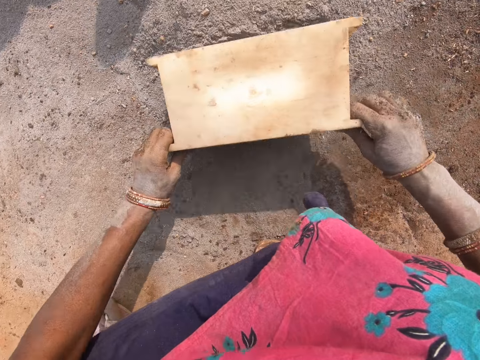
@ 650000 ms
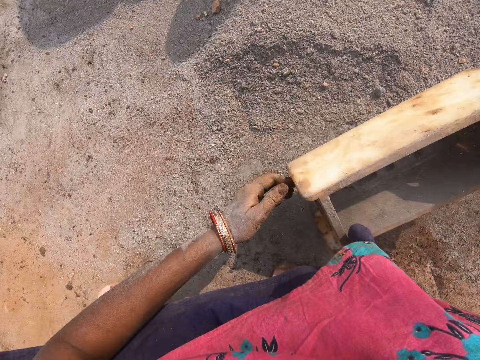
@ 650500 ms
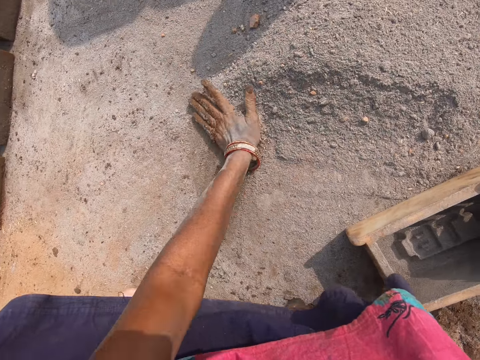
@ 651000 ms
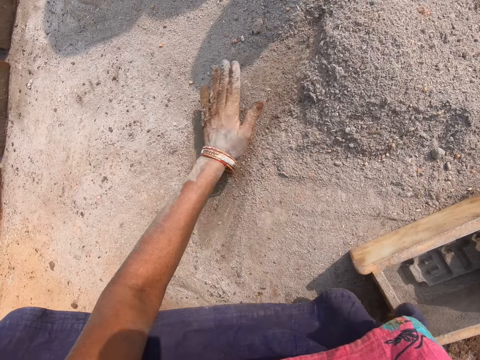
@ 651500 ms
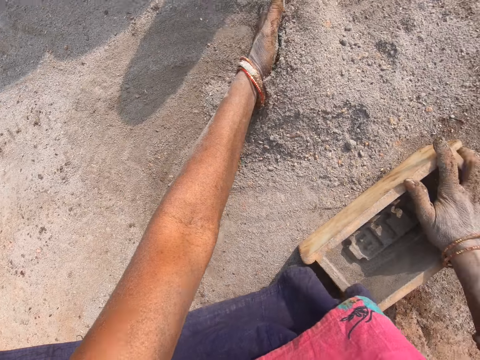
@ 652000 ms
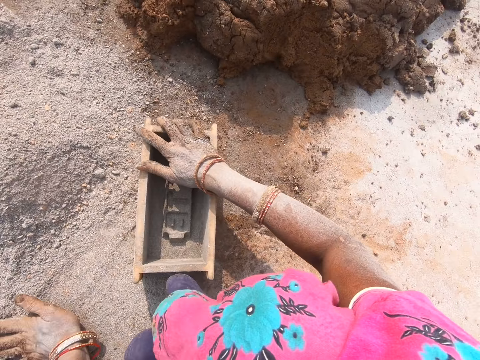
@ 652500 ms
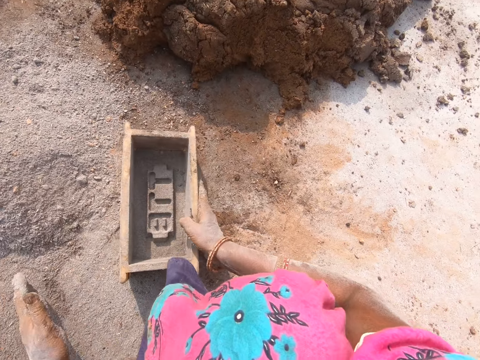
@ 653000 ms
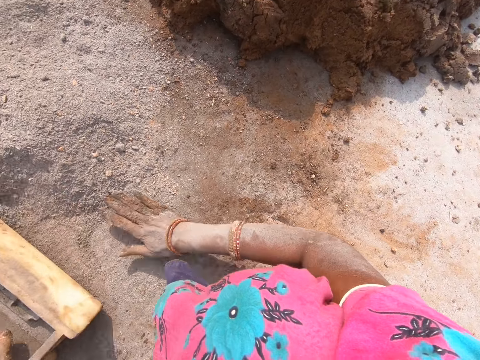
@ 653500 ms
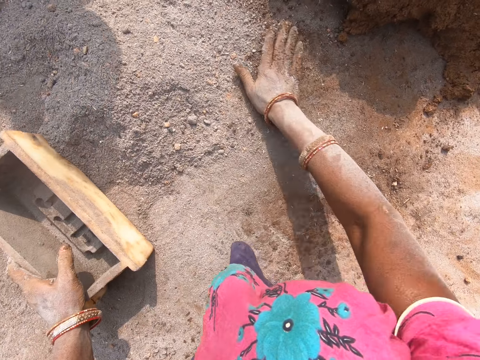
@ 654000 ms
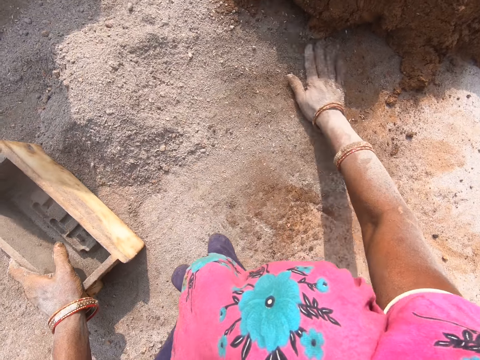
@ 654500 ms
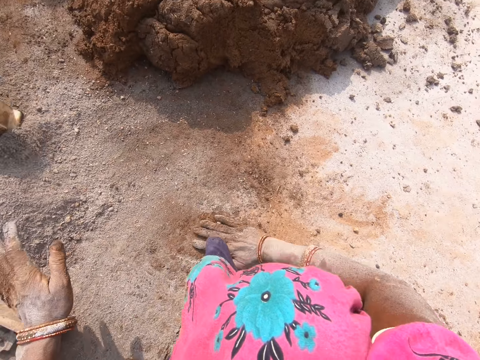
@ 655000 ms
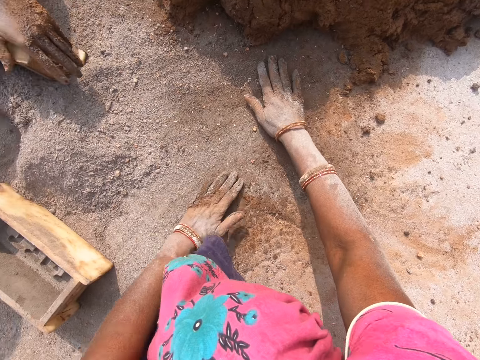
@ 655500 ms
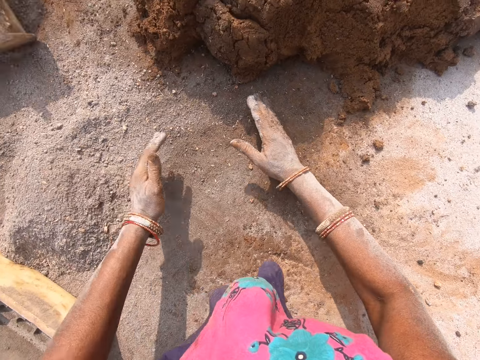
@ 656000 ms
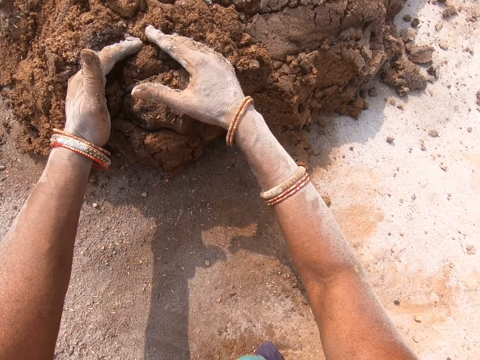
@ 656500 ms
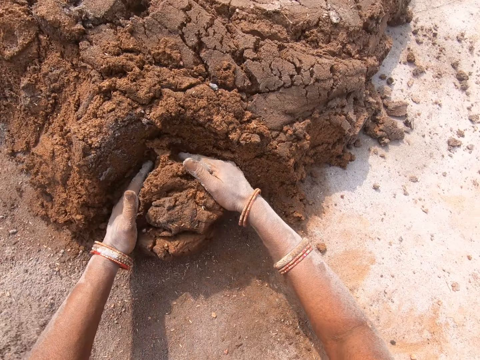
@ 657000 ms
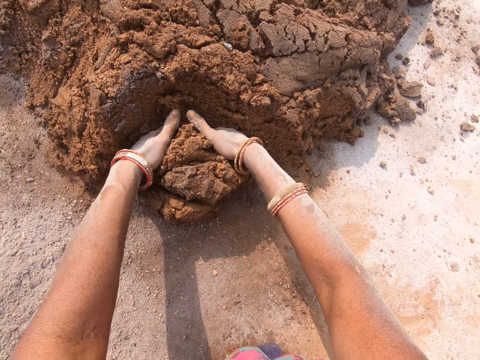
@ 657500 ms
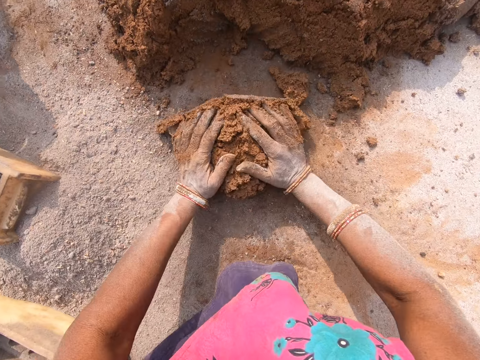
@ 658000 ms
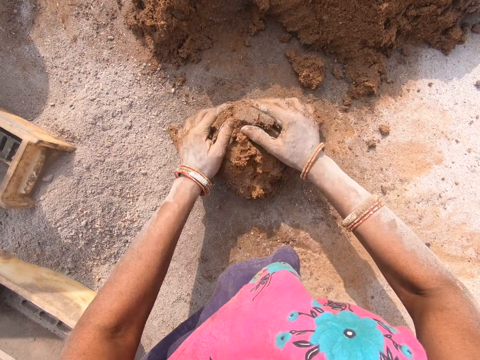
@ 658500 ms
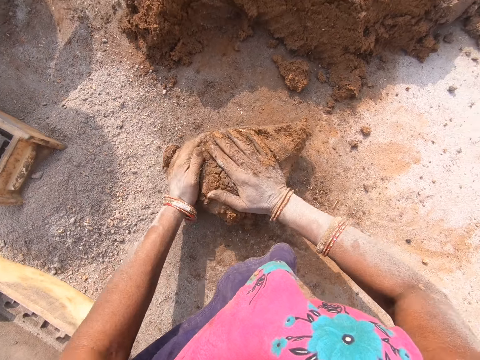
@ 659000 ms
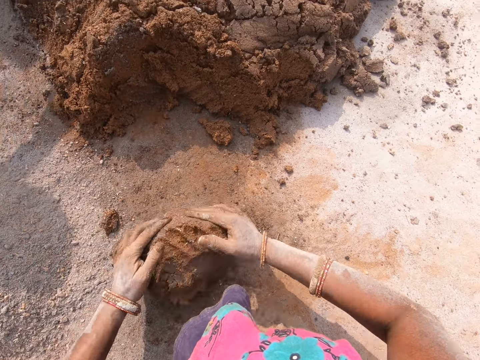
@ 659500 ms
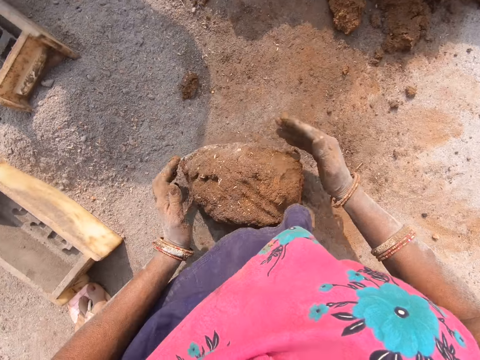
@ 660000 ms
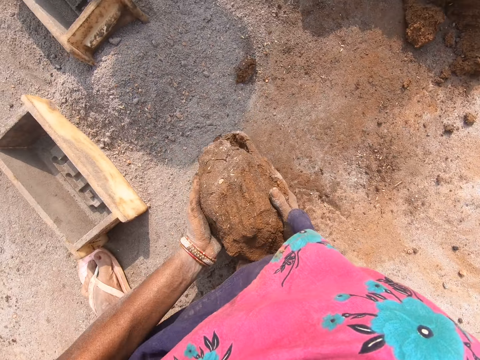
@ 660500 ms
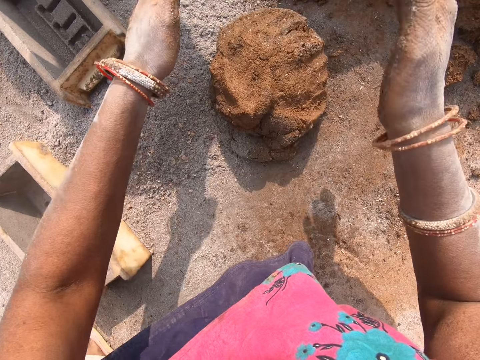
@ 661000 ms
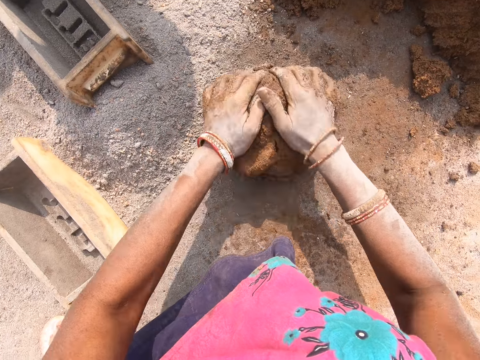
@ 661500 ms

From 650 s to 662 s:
The camera wearer puts the soil together using the molding box. He puts the soil together using his left hand. He moves the soil with his hands. He moves the molding box. He spreads the soil on the ground. He cuts the clay mold with his hands. He rolls the clay mold on the ground. He molds mud on the ground.

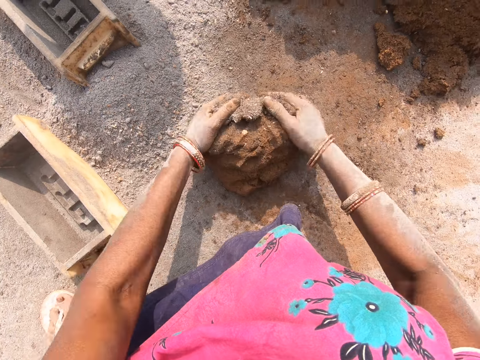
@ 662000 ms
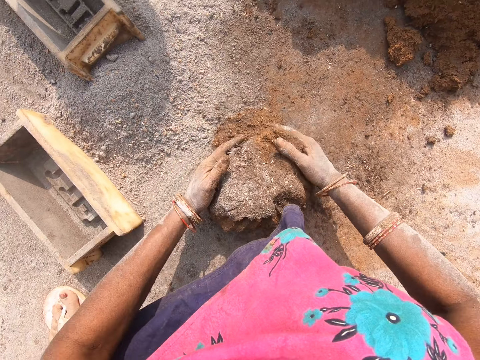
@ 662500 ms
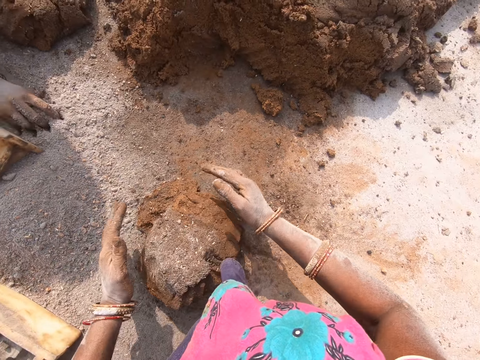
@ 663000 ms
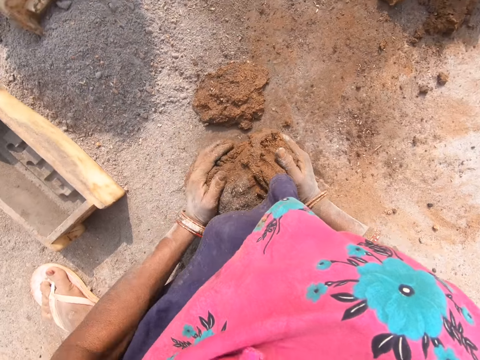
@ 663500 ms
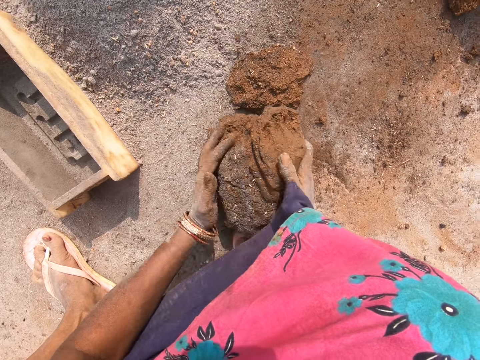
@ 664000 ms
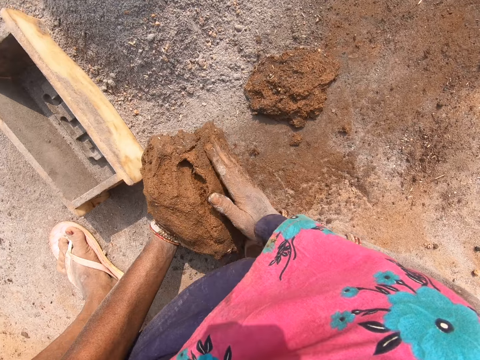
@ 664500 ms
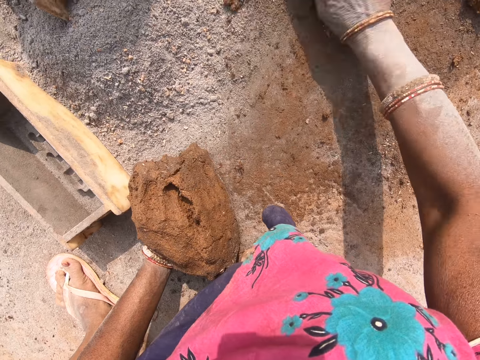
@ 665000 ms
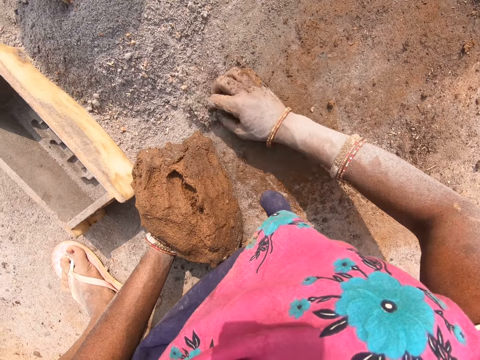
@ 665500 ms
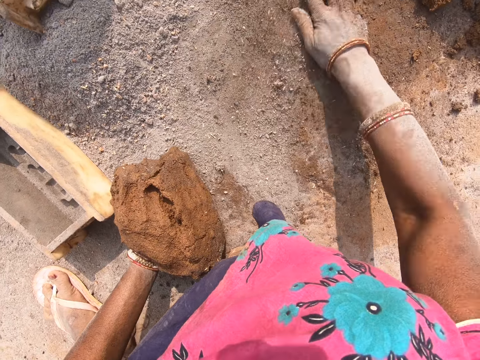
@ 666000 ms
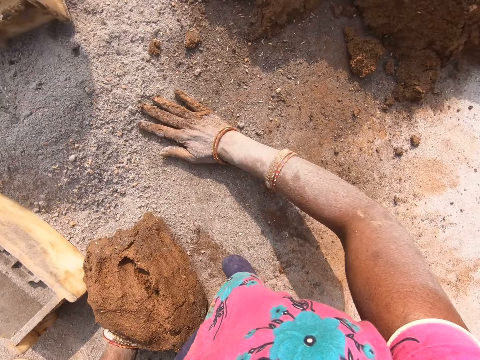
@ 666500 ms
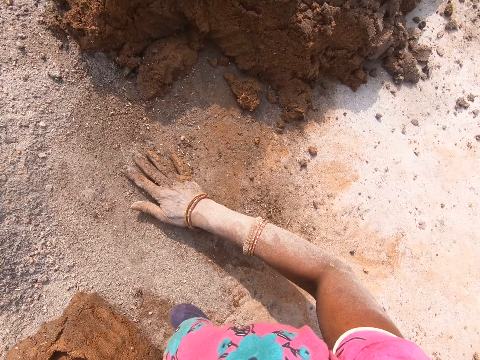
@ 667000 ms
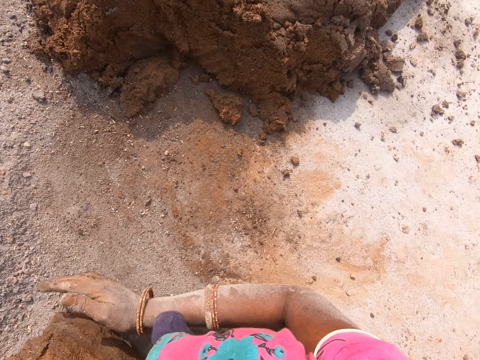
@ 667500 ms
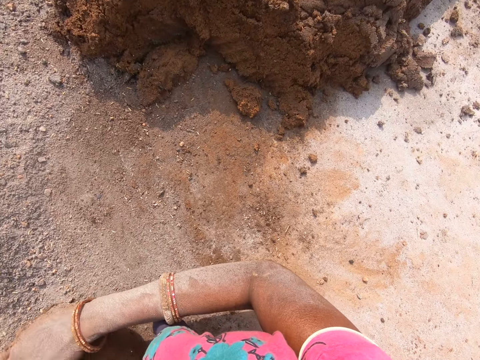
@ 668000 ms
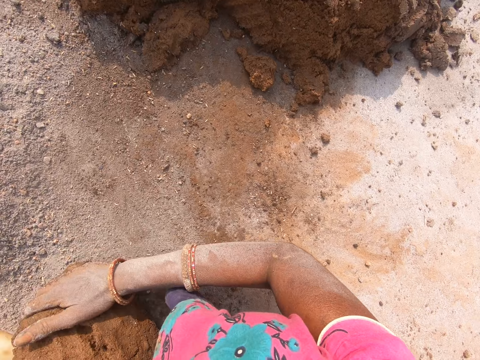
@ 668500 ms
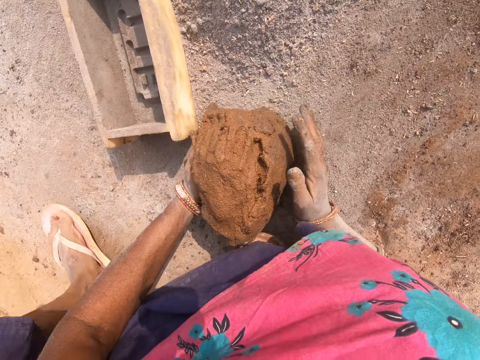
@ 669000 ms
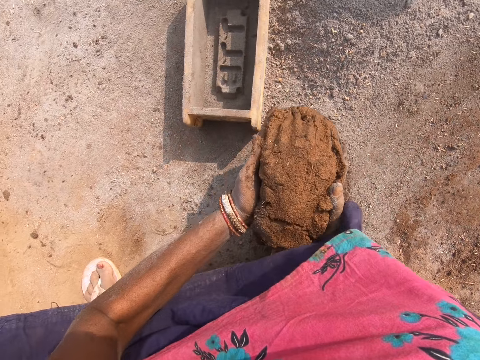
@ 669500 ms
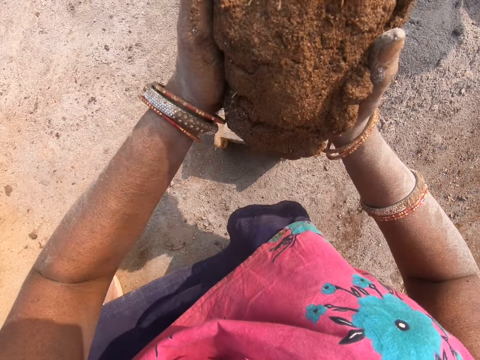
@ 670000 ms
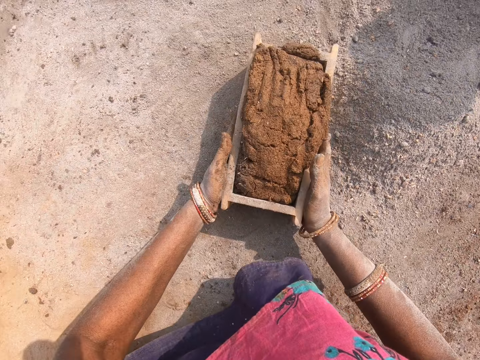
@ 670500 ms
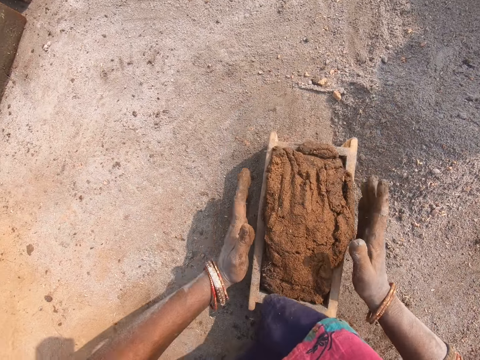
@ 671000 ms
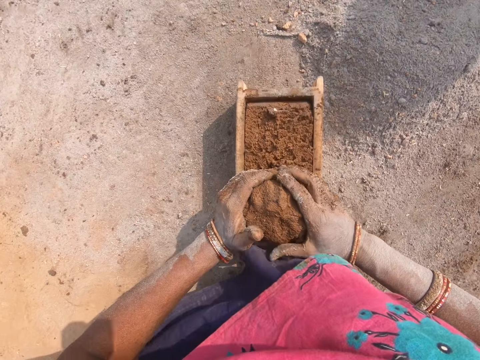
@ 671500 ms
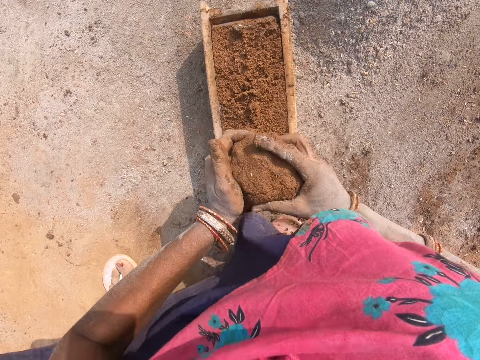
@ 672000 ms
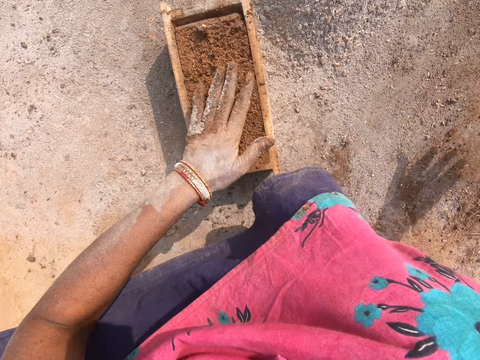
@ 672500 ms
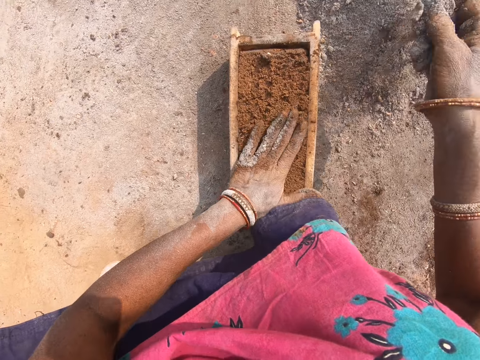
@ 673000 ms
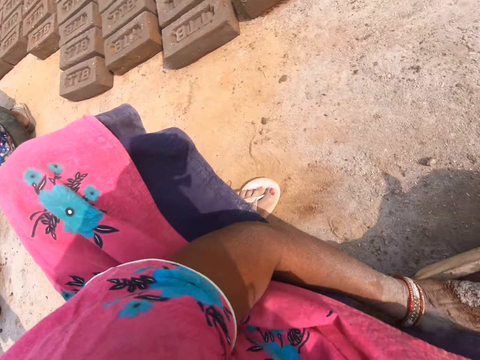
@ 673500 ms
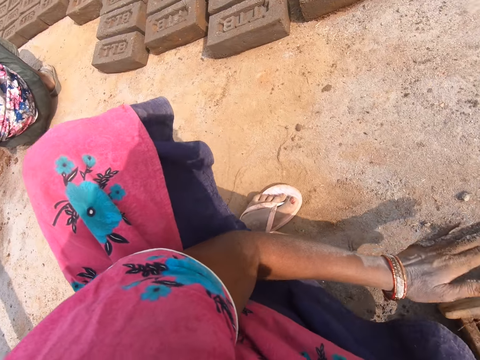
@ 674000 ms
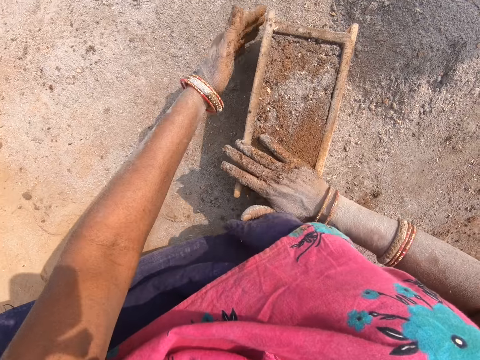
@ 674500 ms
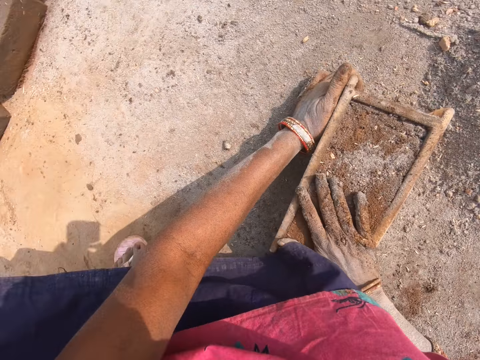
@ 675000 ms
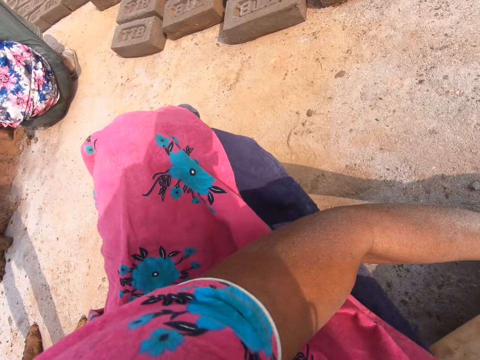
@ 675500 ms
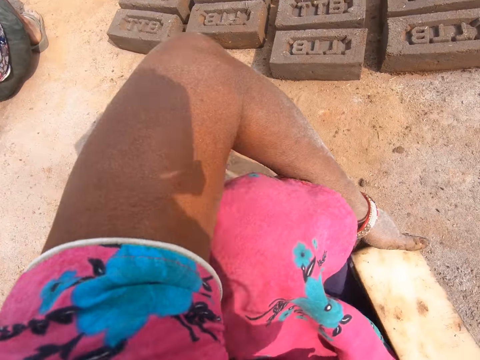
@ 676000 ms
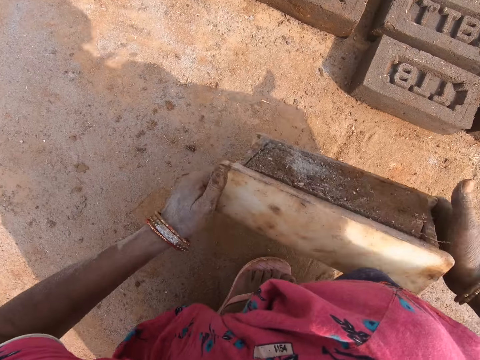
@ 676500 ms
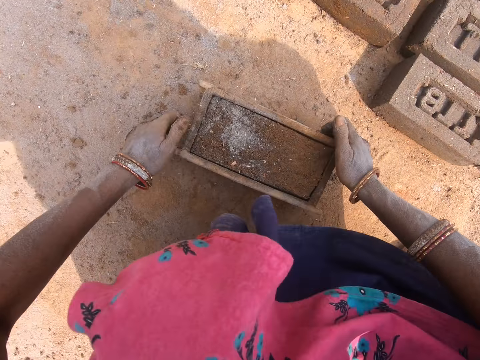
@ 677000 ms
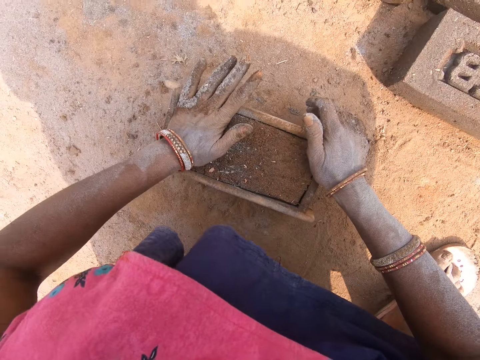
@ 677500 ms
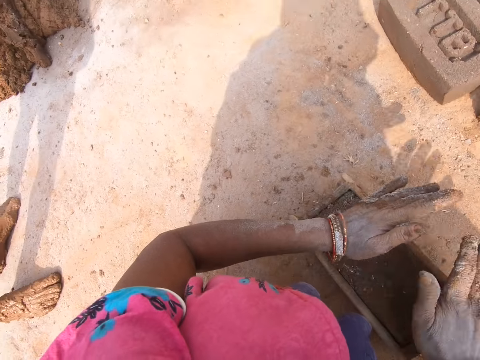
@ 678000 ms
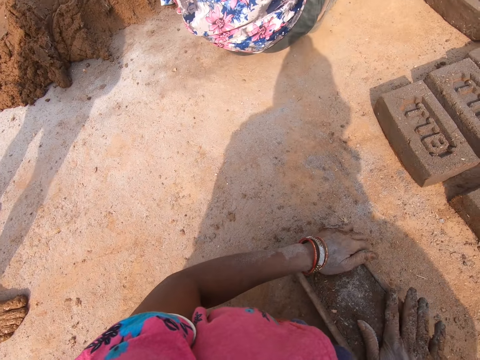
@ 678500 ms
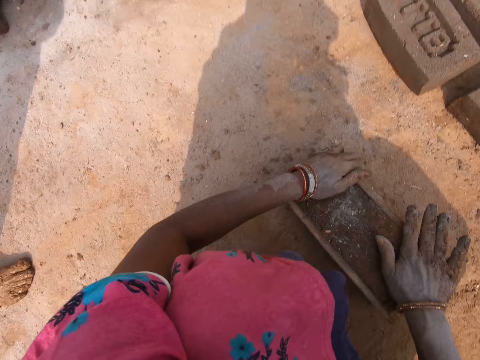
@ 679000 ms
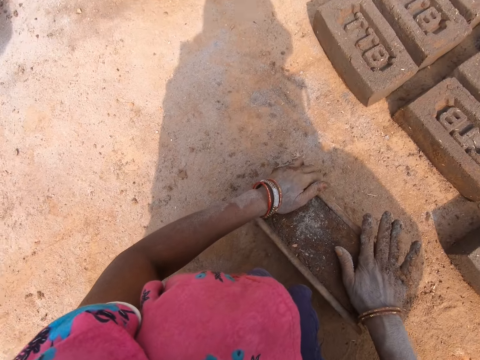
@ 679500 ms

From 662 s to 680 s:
The camera wearer talks. They move the clay mold on the ground. They spread the soil on the ground. They carry the clay mold. They put the clay mold in the molding box. They move the molding box. They cut the clay mold on the brick mold. They throw the clay mold on the ground. They take the soil. They put mud on the brick. They look around. They take the molding box. They put the molding box on the ground. A person interacts with the camera wearer.
